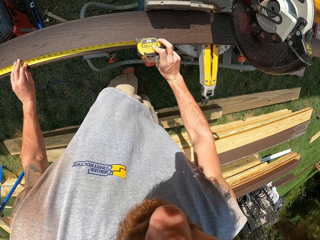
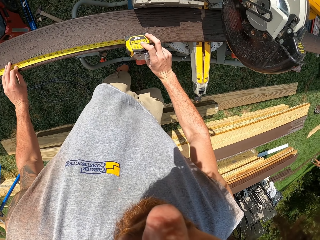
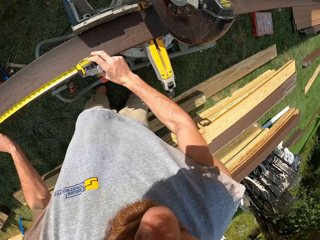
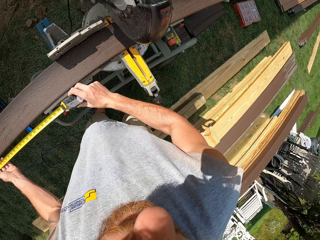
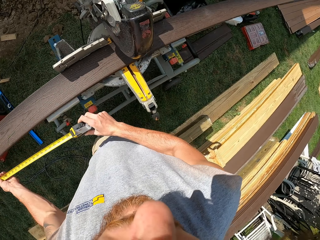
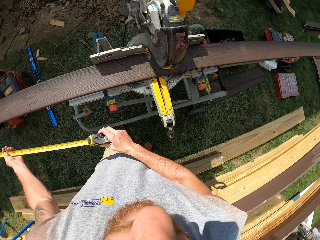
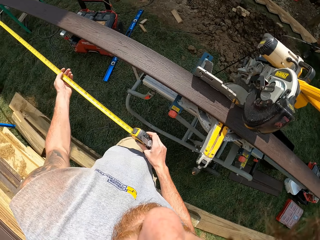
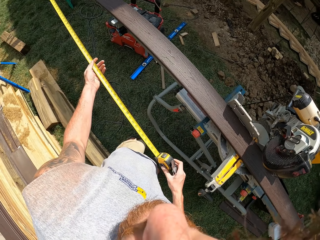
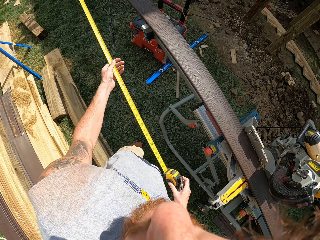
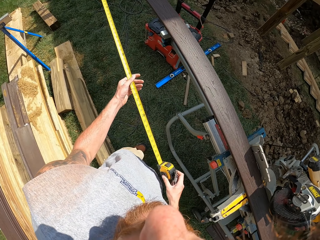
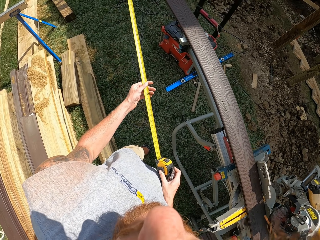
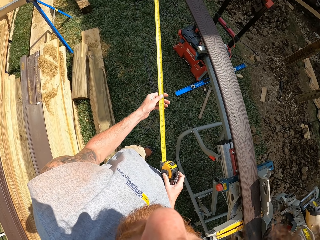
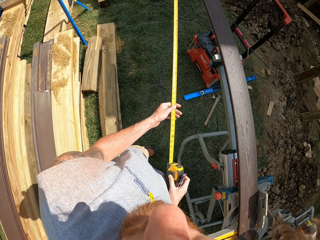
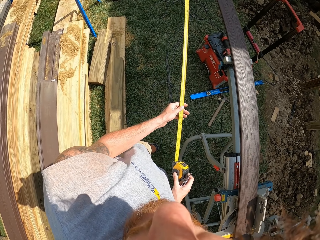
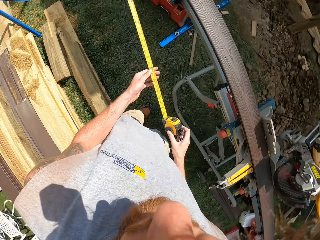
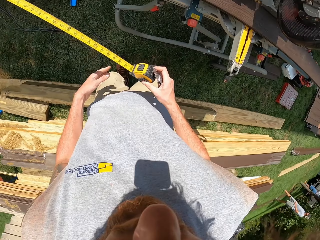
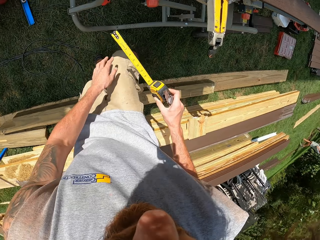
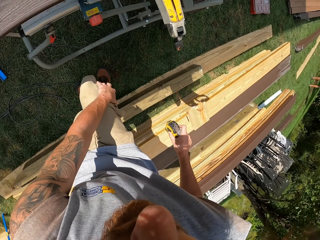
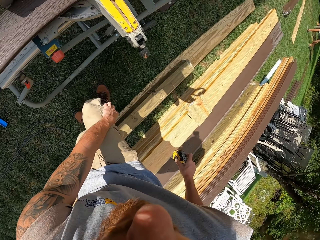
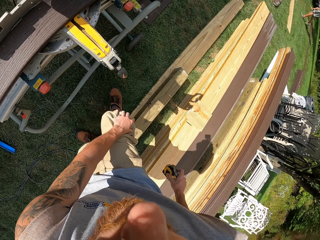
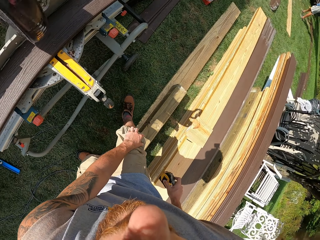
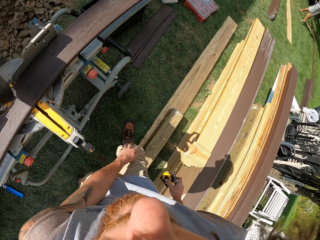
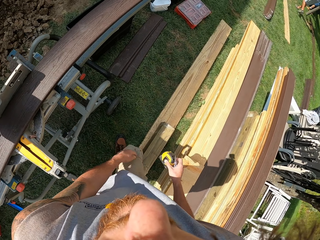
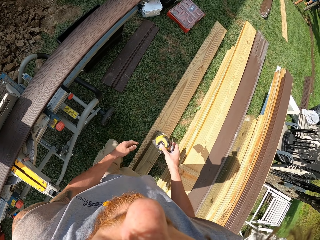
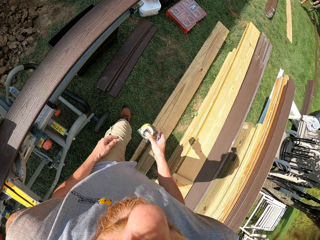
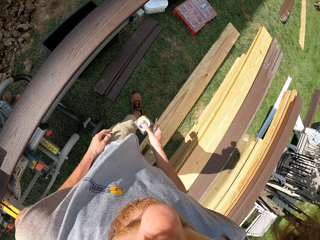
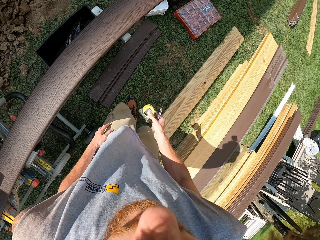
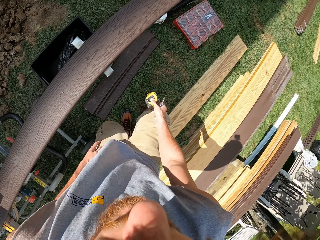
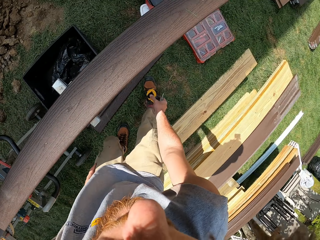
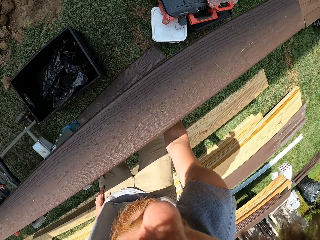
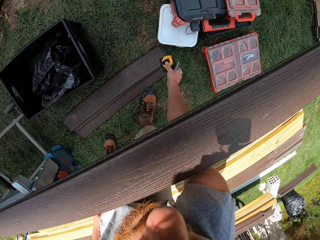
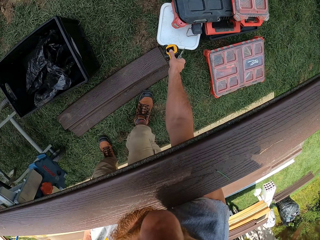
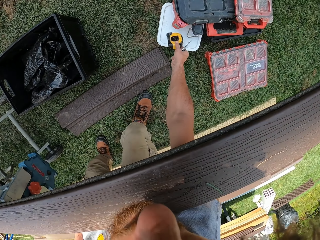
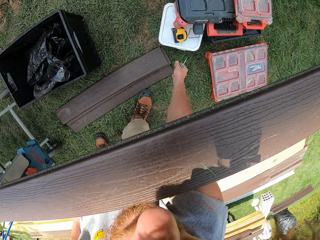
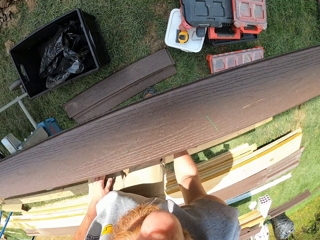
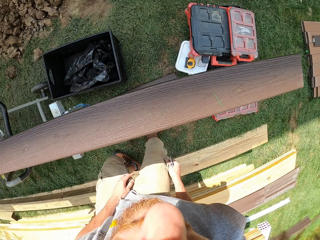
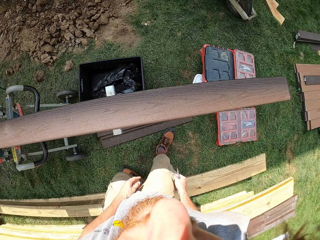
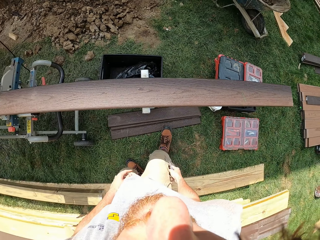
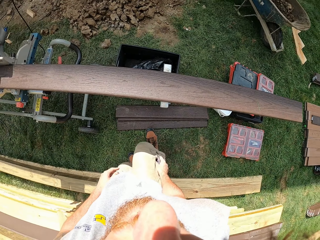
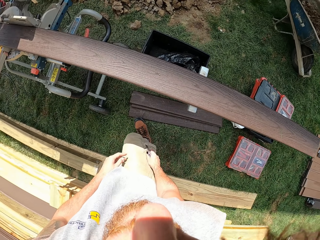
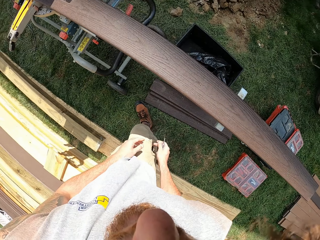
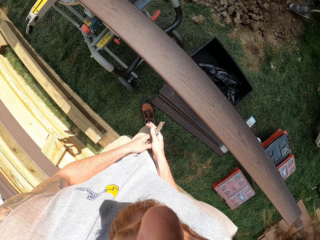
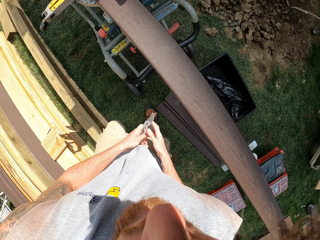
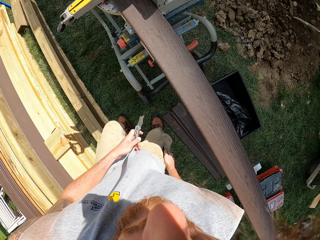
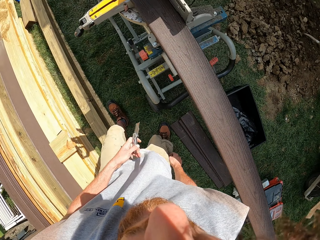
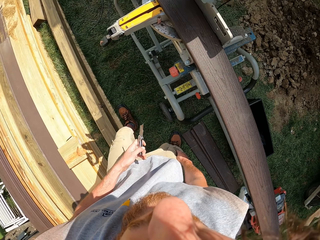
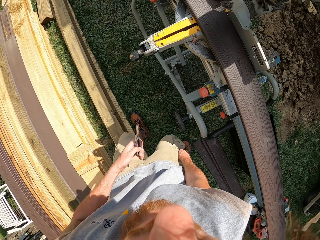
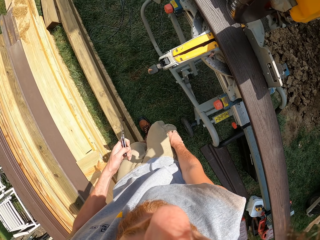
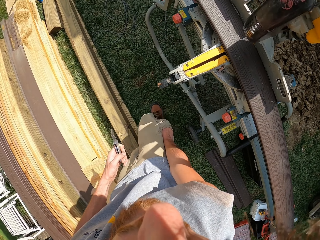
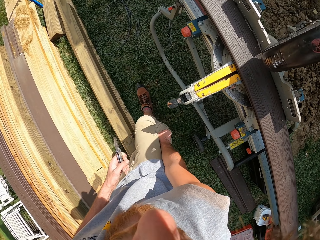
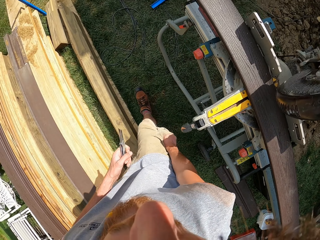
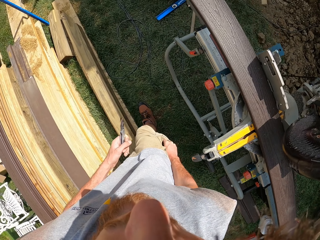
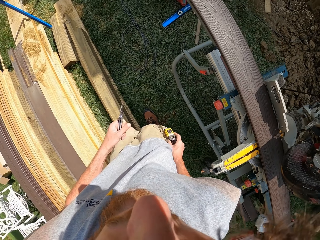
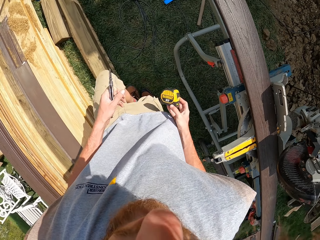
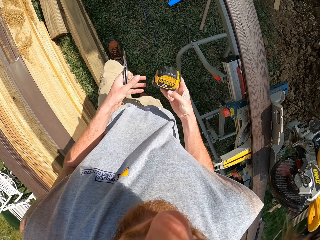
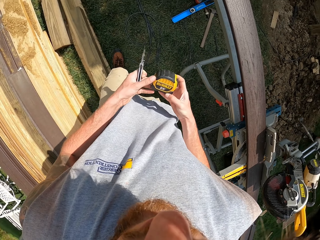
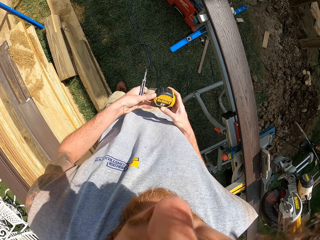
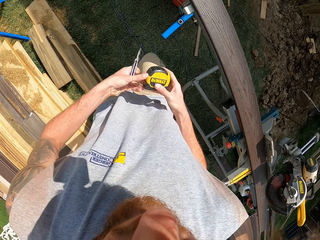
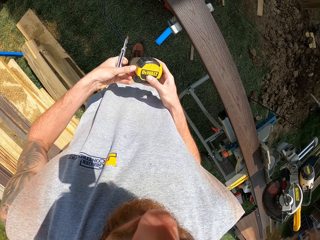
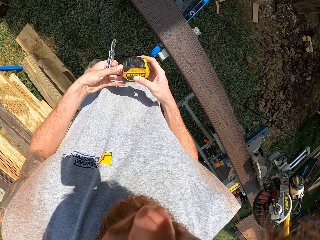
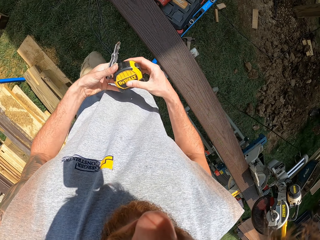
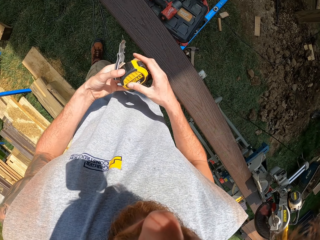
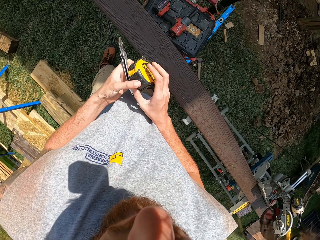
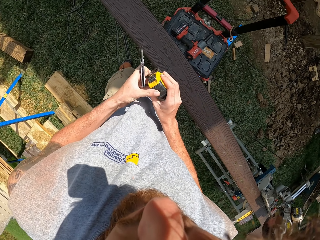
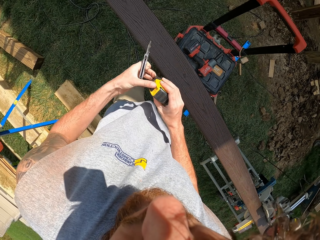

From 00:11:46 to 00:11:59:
The camera wearer pushes a tape measure or hand measuring tape. They walk around. They hold on a knee. They bend around. They put the hand measuring tape on the tool box. They drop the cutter on the left hand. They walk around. They remove the hand measuring tape from the pocket. They check the tape measure.

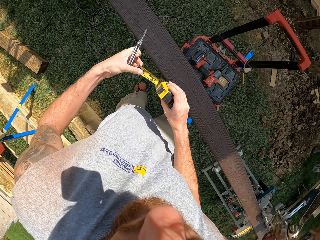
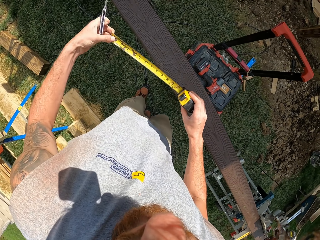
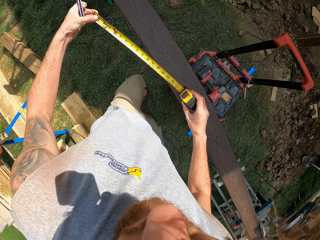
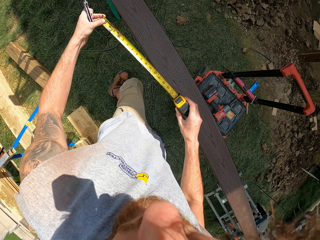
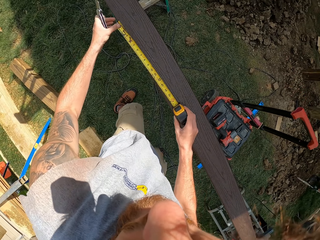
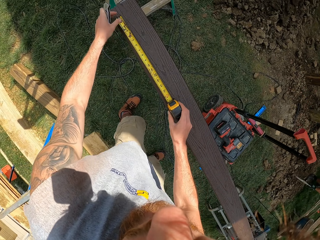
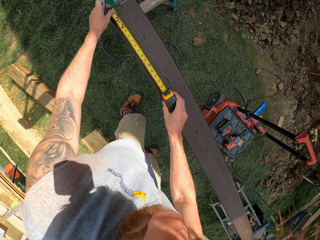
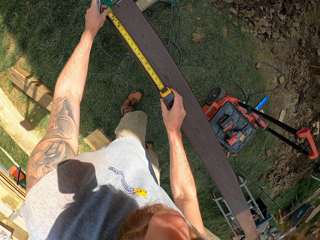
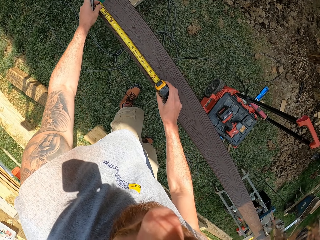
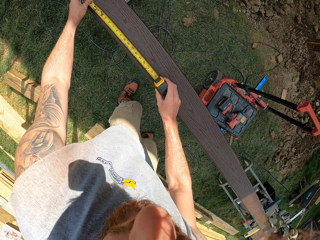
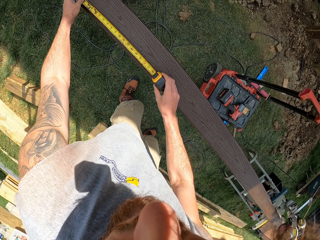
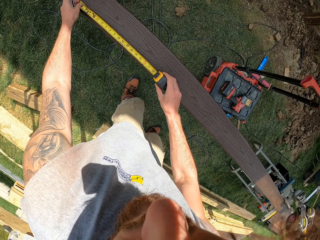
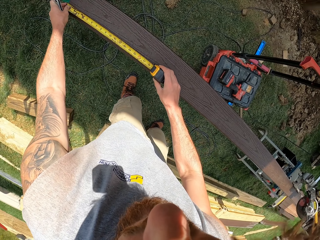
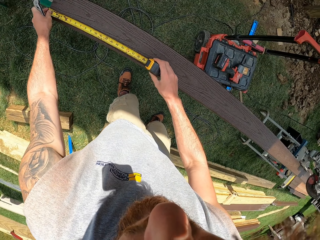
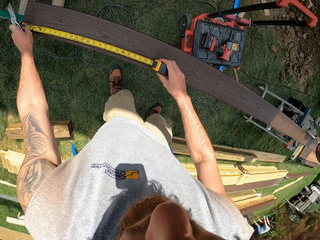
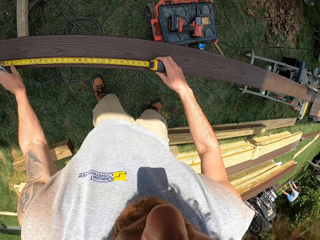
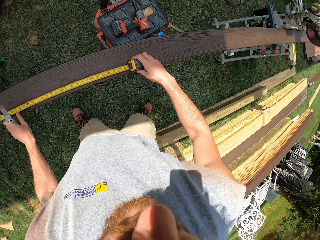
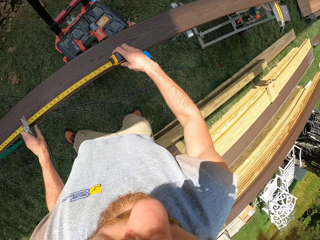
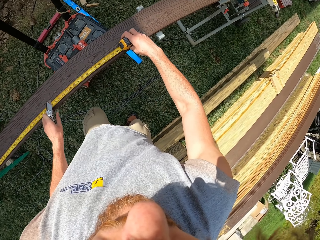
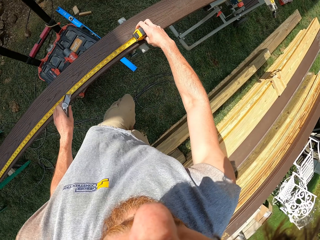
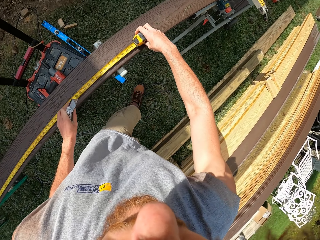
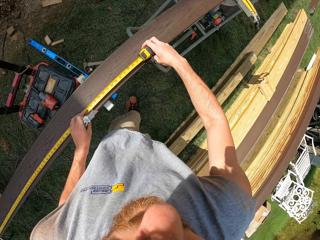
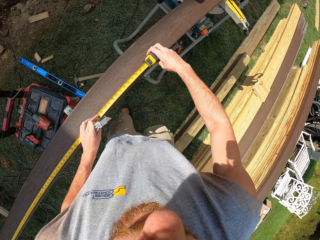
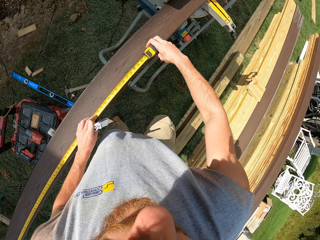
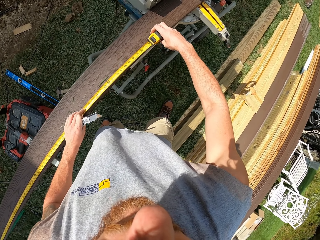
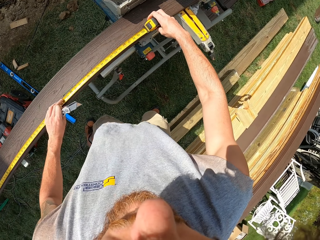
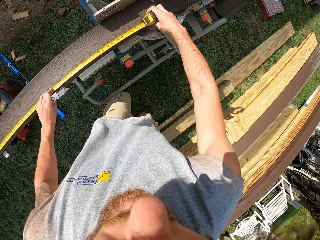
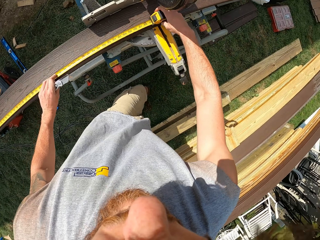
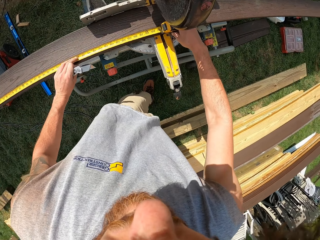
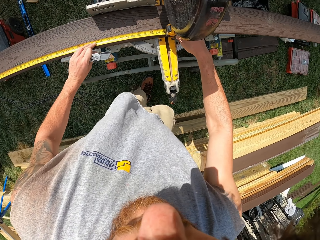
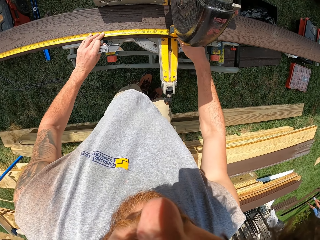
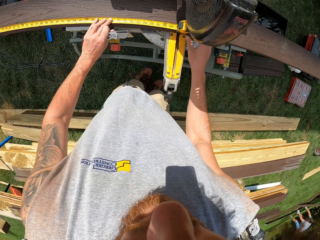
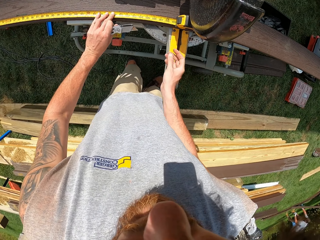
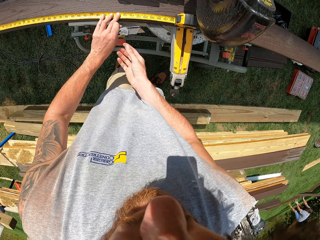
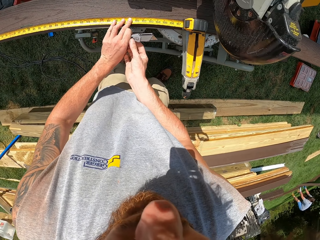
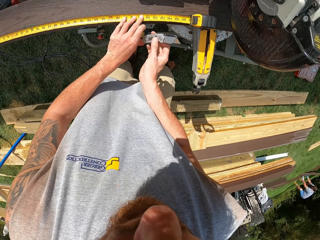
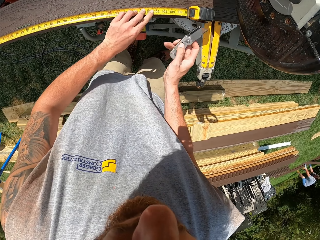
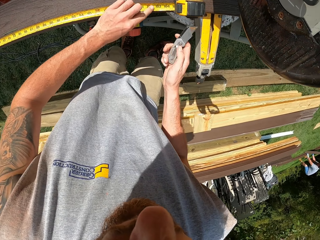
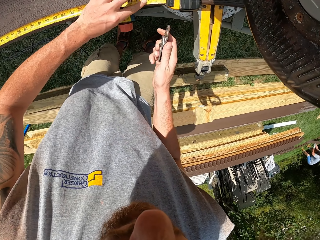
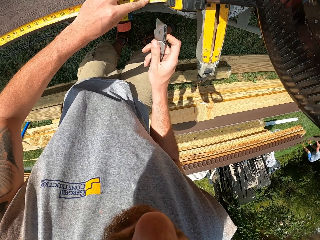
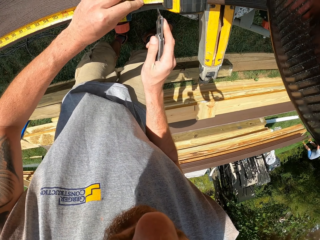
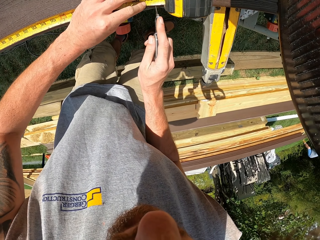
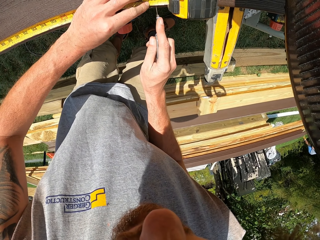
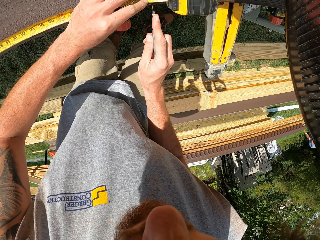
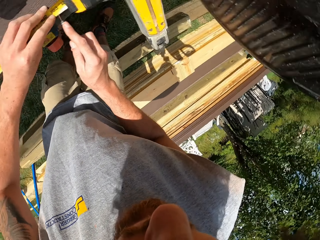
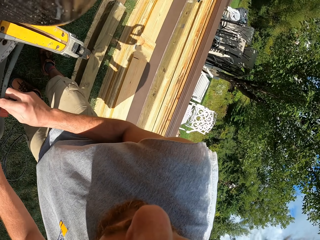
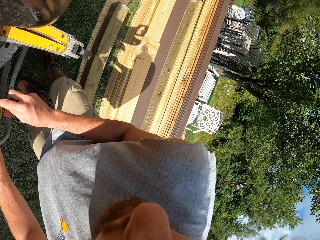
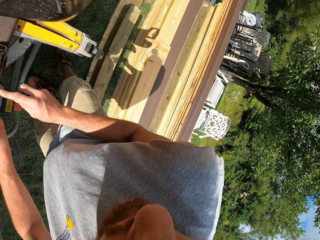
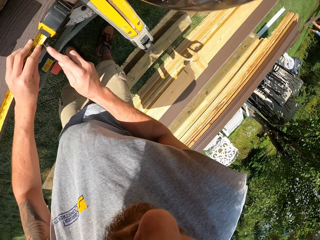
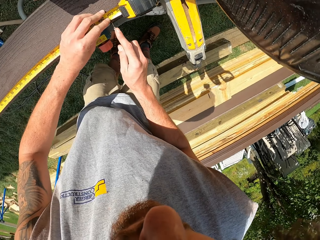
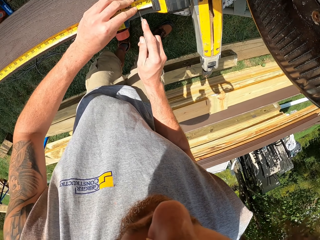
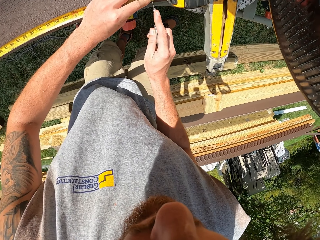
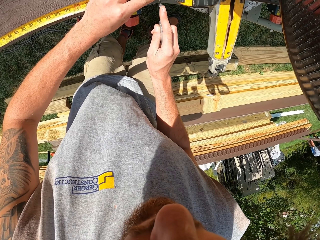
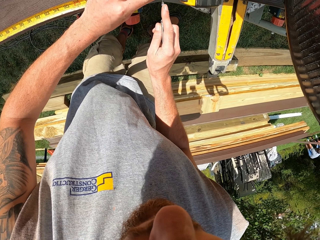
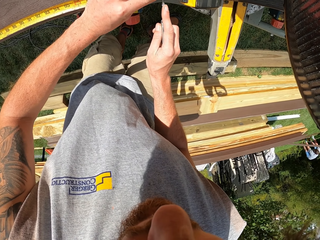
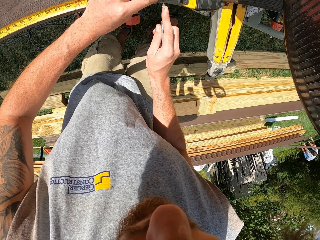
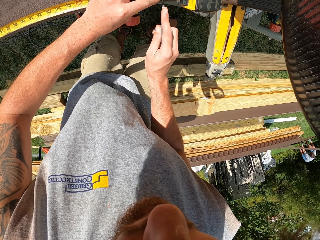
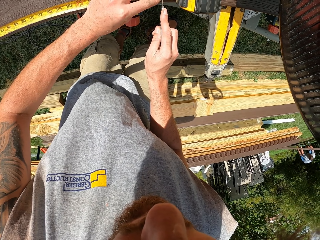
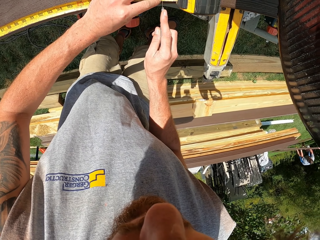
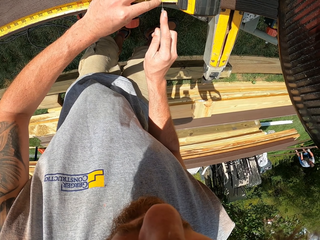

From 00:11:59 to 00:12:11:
The camera wearer pulls a tape measure. They measure a timber. They drop the tape measure. They take a marker knife from the left hand. They look around. They put a mark in the timber. They turn around.
